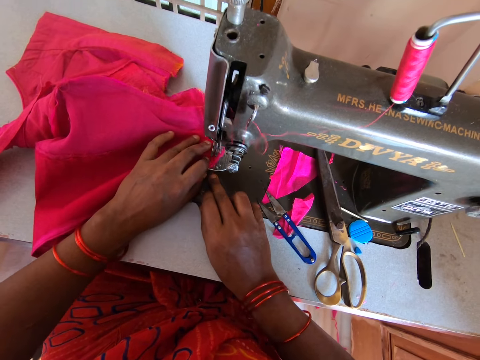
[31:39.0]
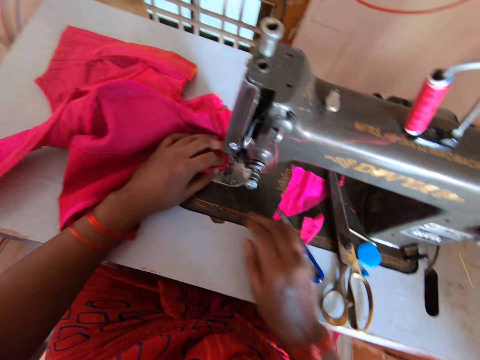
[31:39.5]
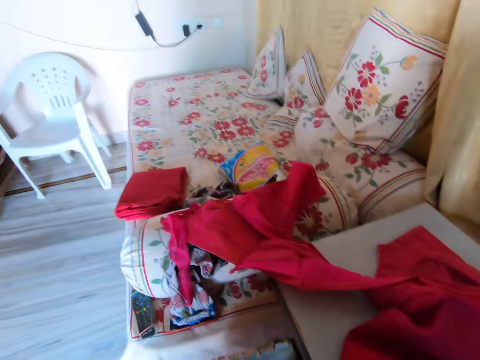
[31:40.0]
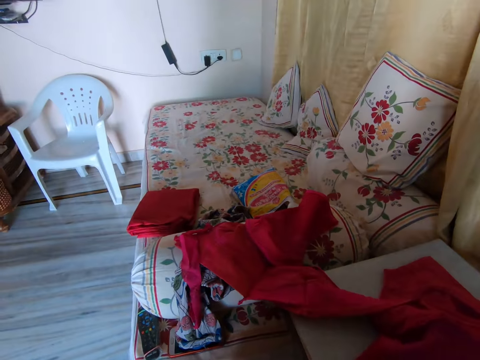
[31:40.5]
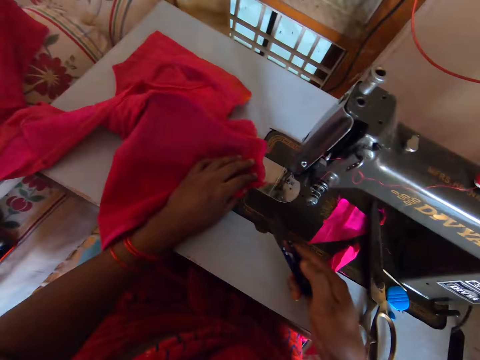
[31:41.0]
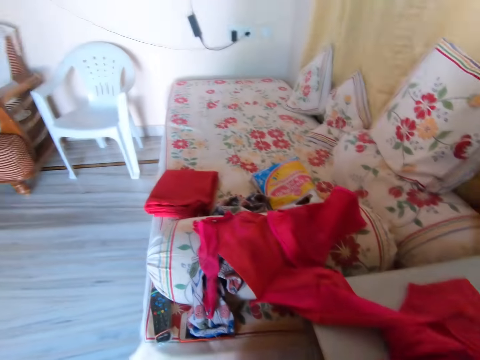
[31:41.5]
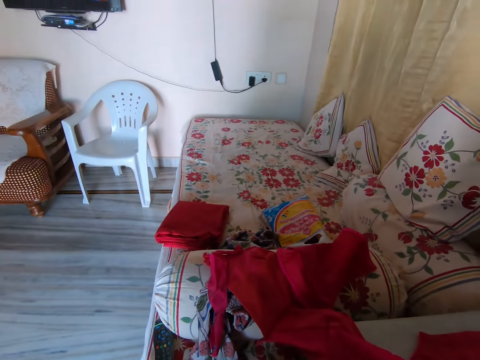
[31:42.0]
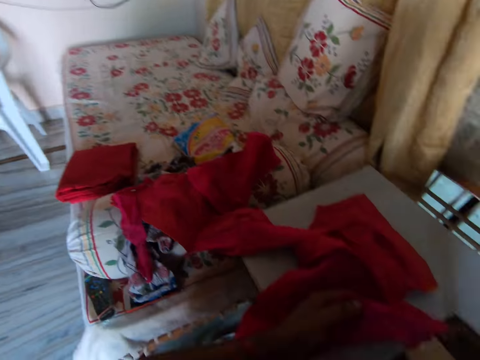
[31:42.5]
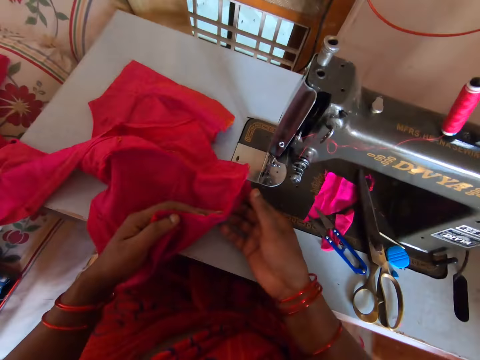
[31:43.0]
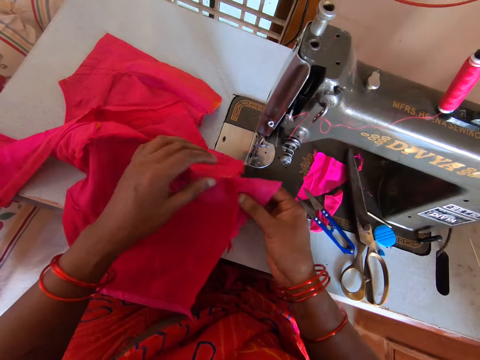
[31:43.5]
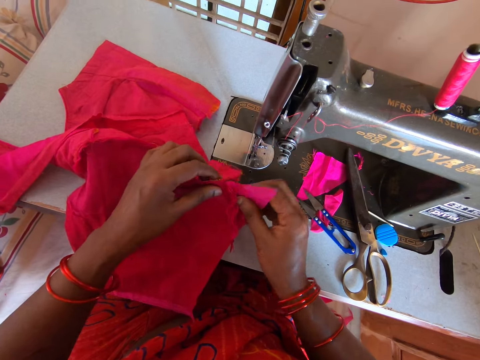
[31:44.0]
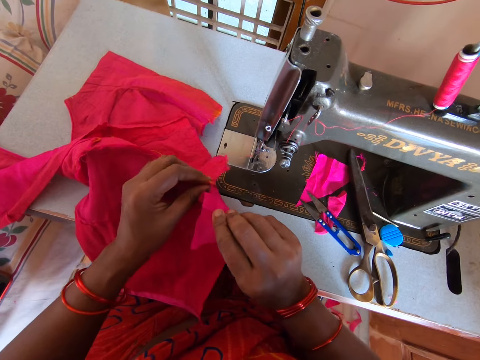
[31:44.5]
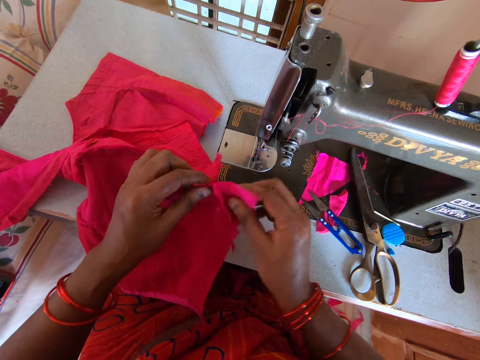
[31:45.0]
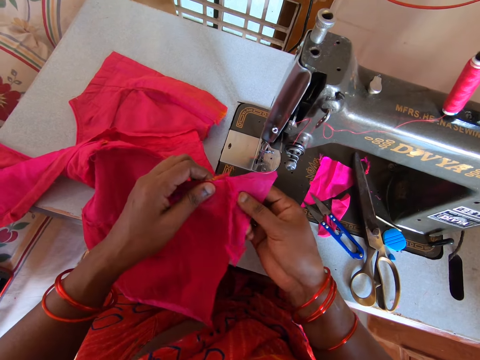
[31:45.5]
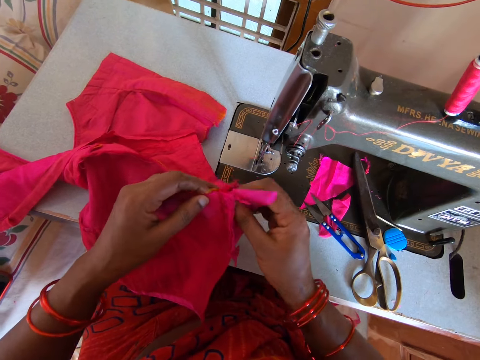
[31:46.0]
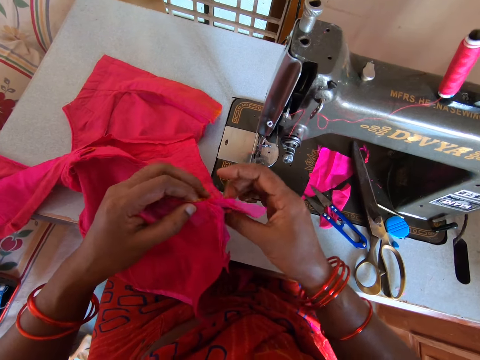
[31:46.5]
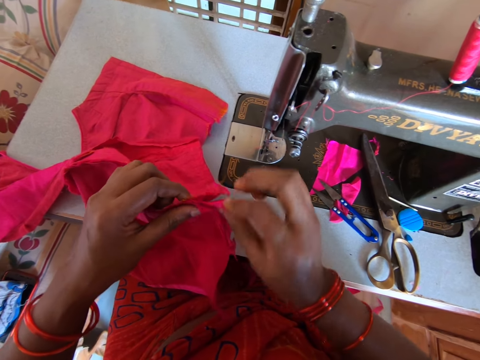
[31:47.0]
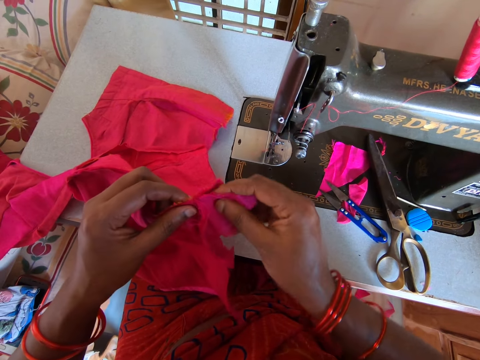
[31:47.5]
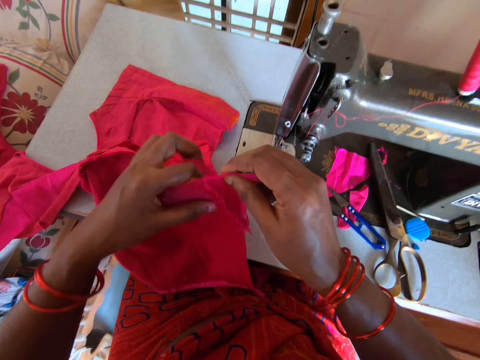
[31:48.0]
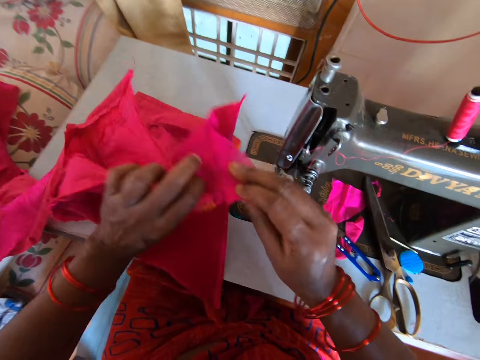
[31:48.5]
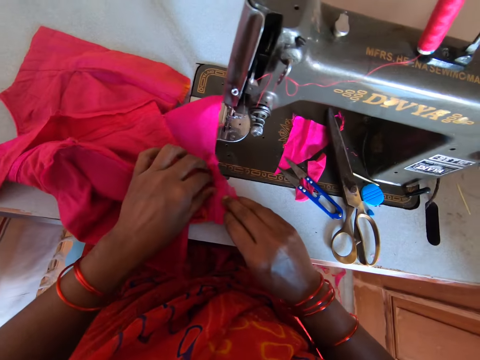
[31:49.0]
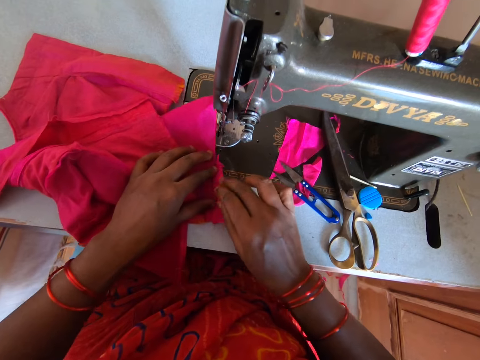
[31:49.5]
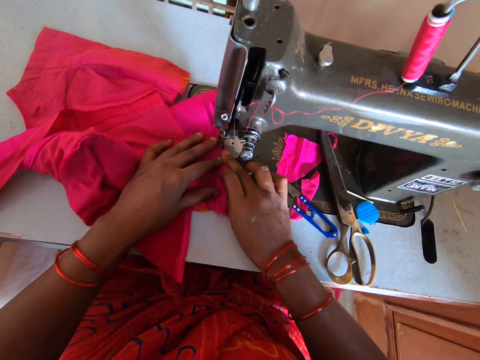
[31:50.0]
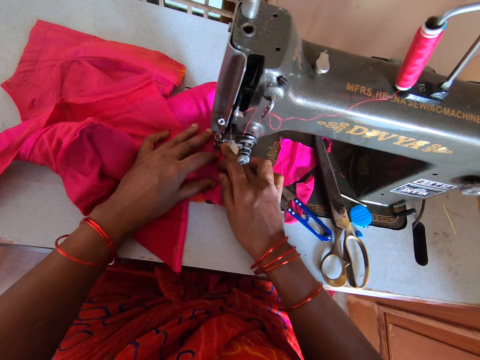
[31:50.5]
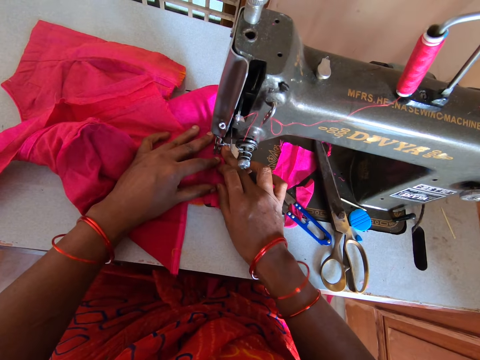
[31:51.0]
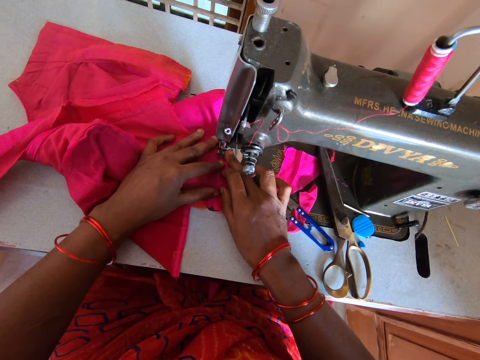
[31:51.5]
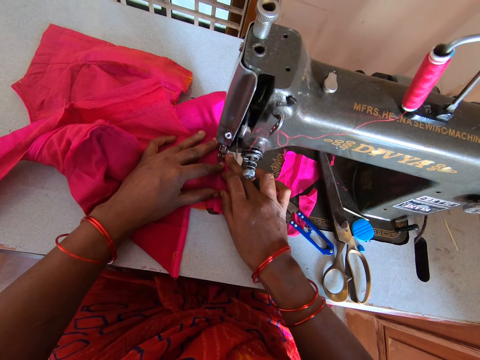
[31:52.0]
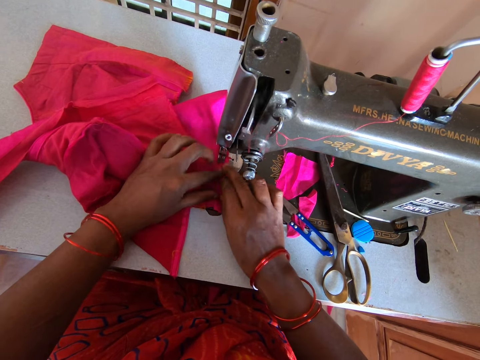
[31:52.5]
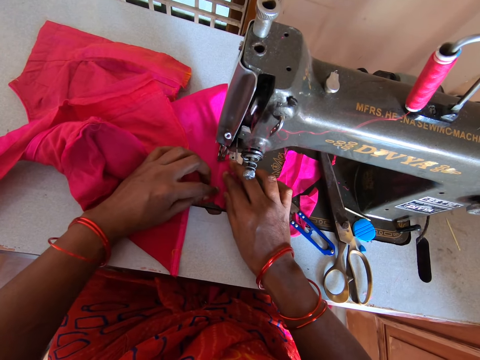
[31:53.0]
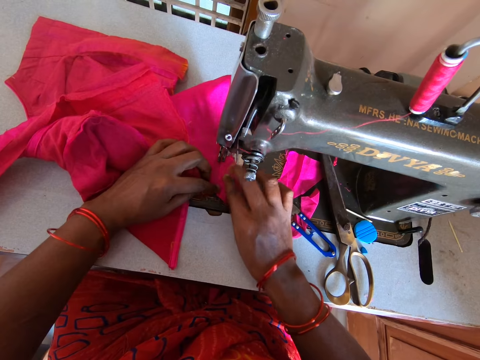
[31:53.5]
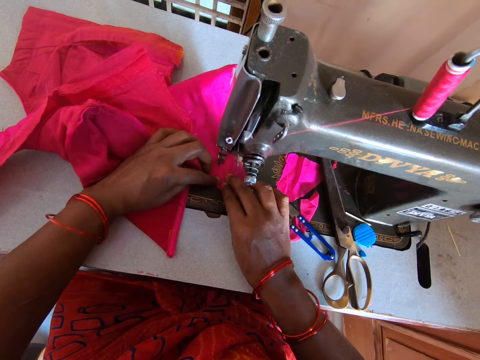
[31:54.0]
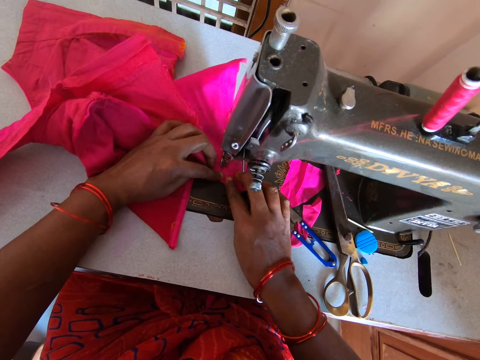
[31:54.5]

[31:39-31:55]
The camera wearer looks around the room. They look at the cloth. They place the cloth on the sewing machine. They sew the cloth on the sewing machine.

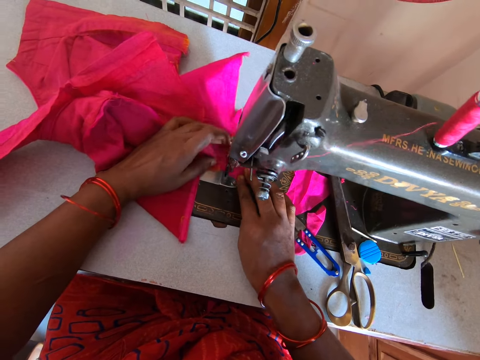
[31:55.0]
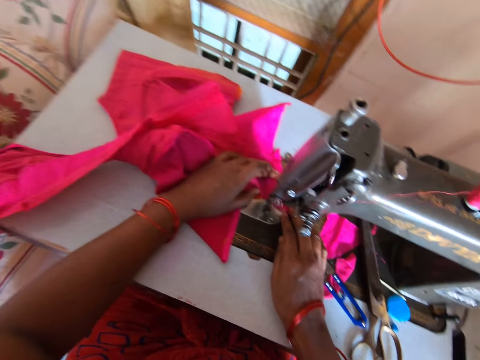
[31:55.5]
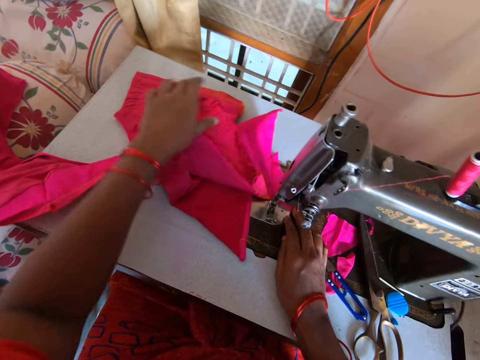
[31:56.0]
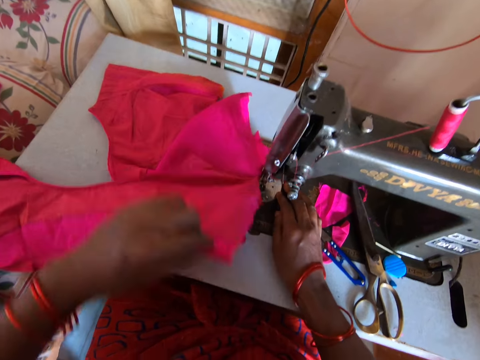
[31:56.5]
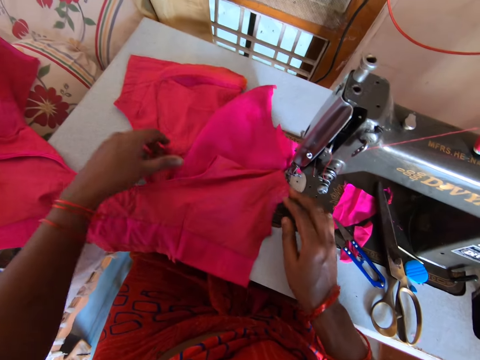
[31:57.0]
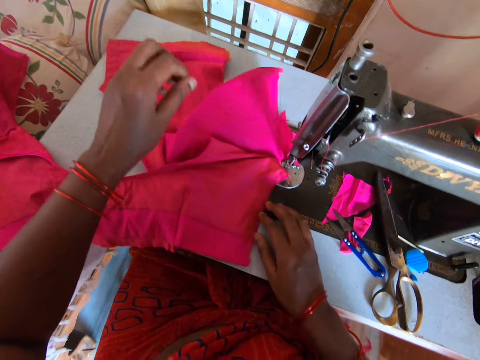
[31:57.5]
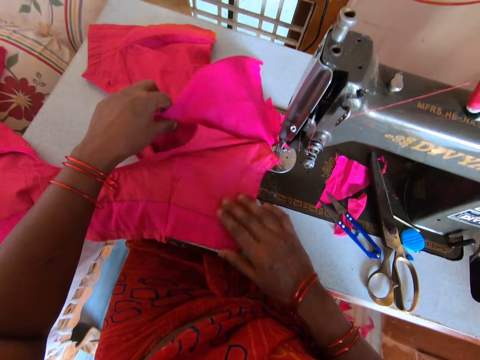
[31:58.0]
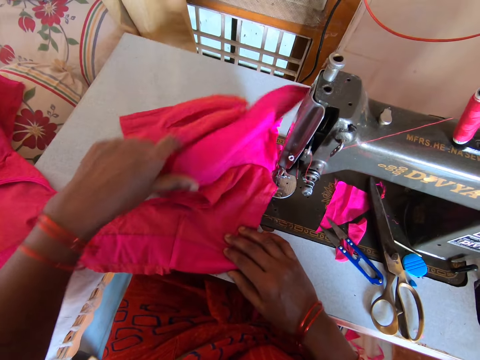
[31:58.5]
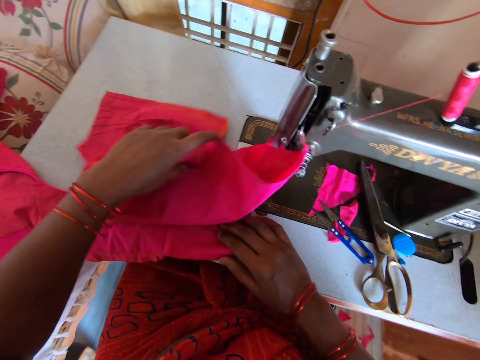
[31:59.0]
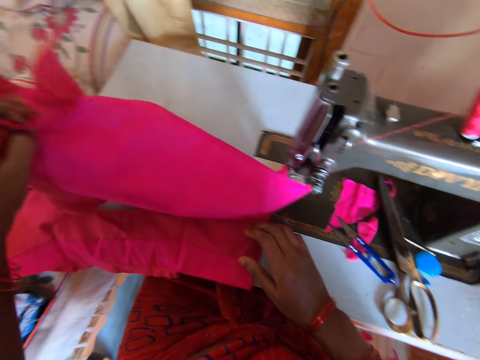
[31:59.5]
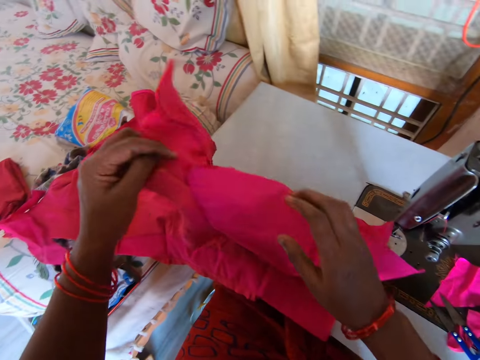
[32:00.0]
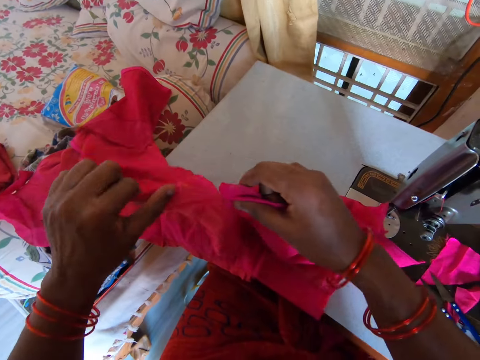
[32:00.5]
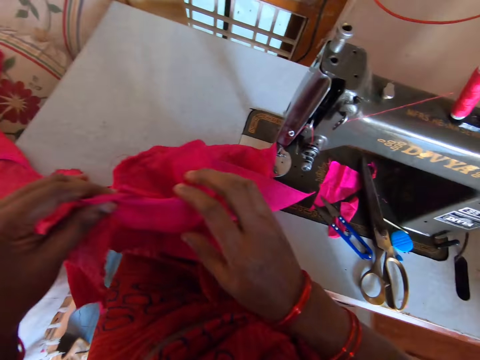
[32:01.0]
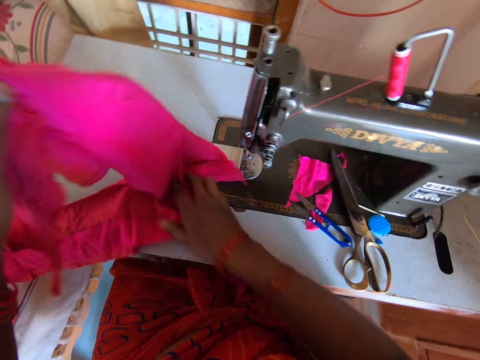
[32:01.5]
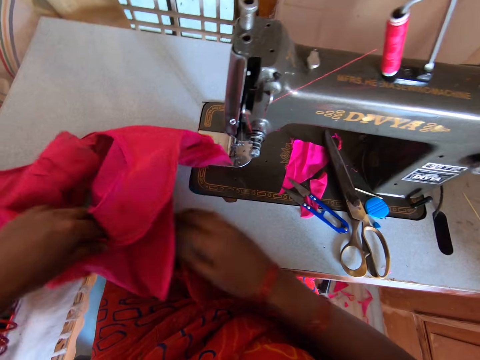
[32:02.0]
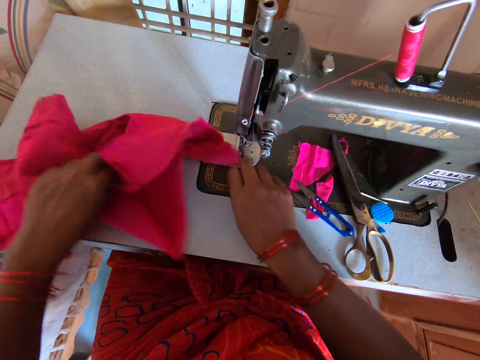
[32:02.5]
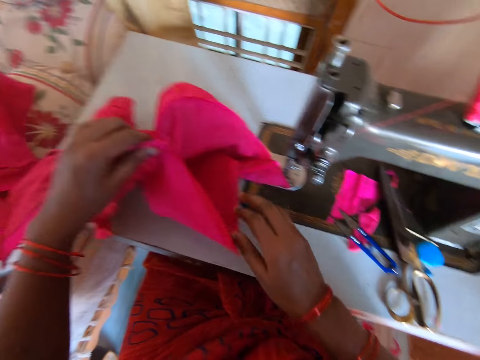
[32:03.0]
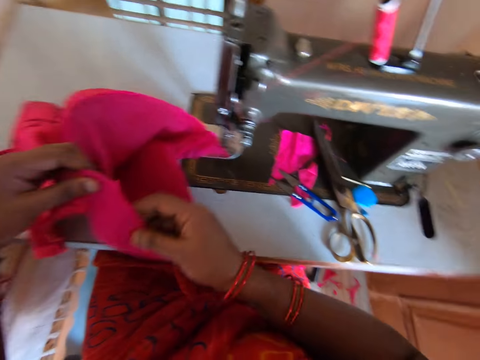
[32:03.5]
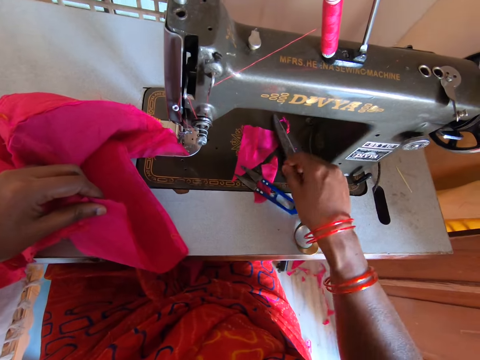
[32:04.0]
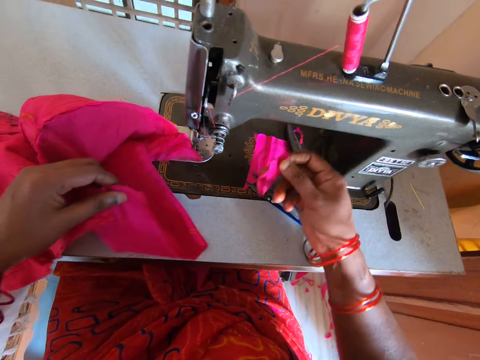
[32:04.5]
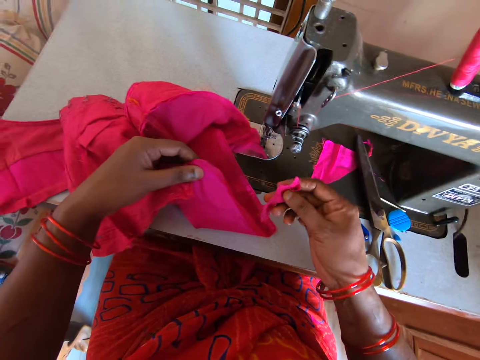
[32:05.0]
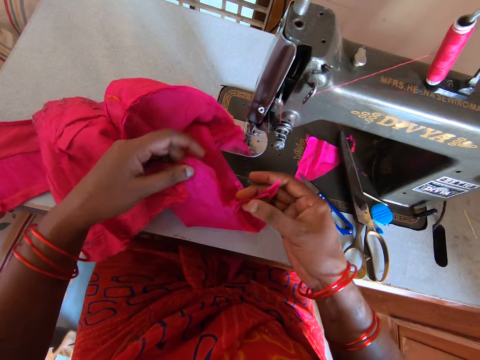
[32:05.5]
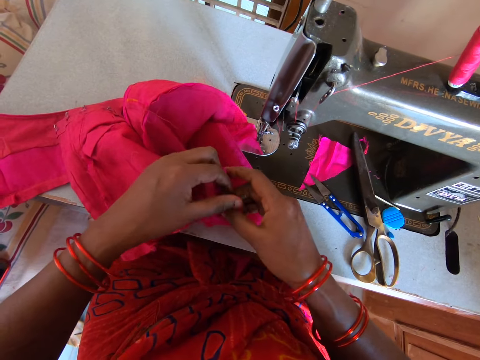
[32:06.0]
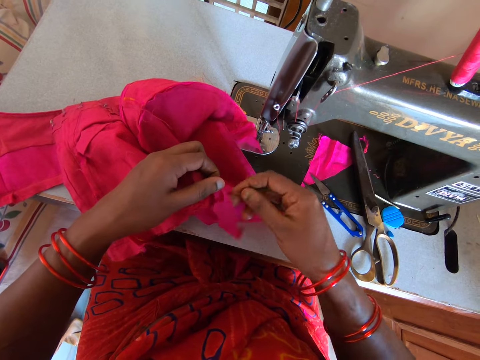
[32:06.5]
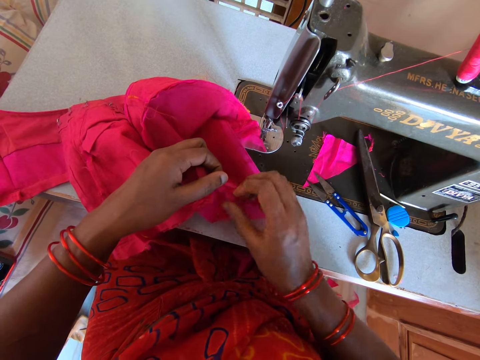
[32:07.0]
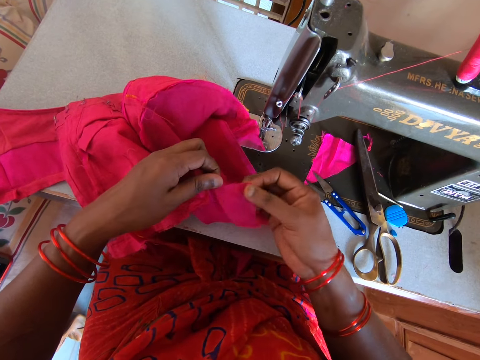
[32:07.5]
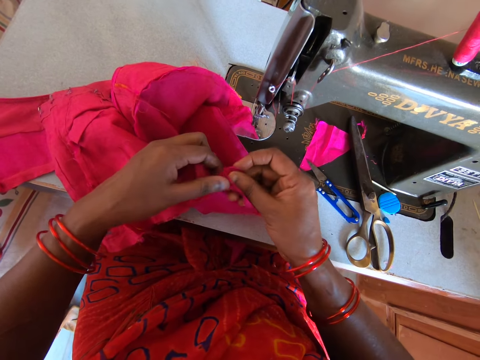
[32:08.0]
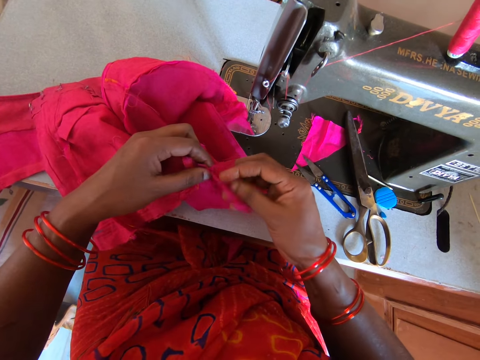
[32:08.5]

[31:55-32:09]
The camera wearer adjusts the cloth on the sewing machine. They hold the cloth. They pick up a piece of cloth from the sewing machine.
